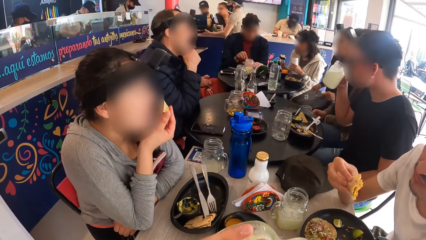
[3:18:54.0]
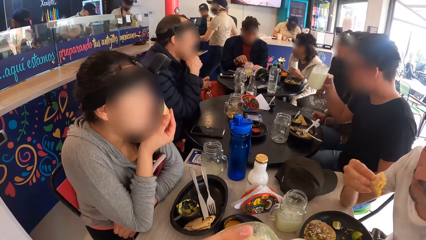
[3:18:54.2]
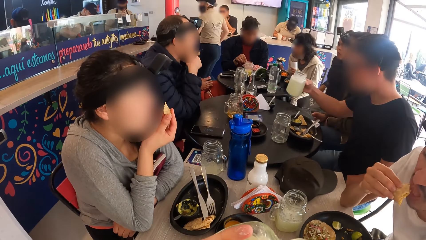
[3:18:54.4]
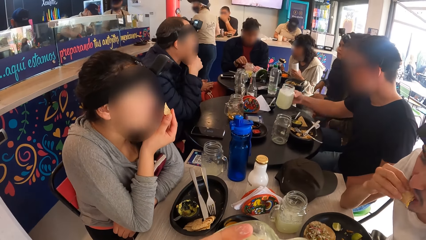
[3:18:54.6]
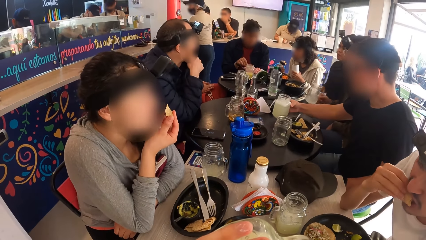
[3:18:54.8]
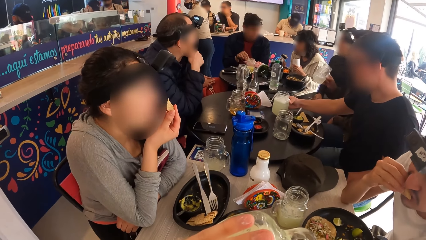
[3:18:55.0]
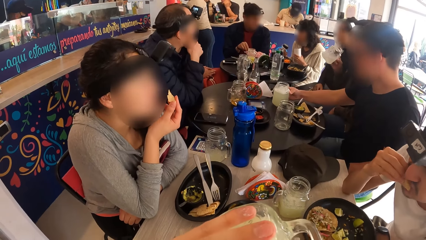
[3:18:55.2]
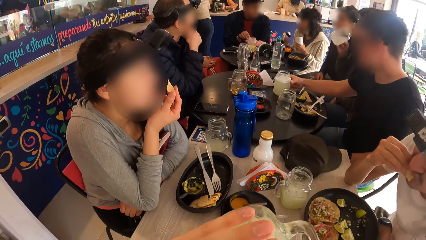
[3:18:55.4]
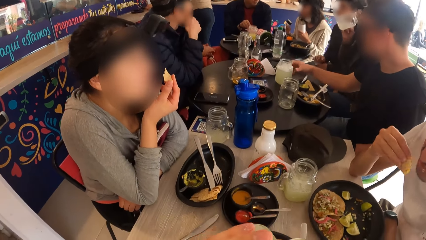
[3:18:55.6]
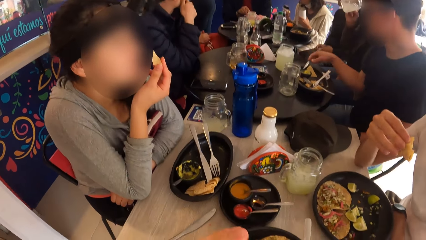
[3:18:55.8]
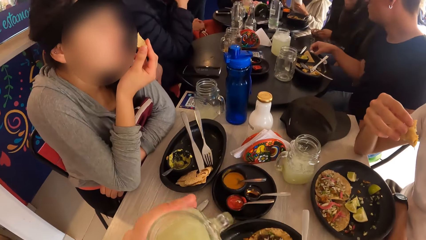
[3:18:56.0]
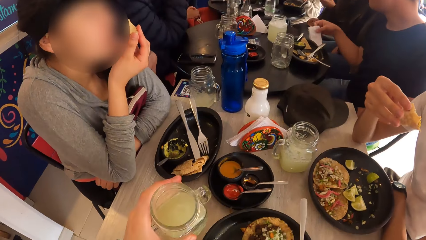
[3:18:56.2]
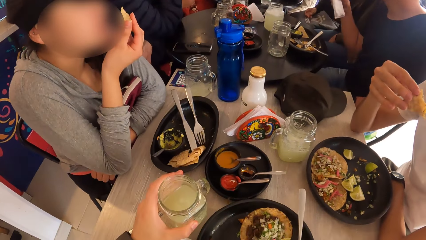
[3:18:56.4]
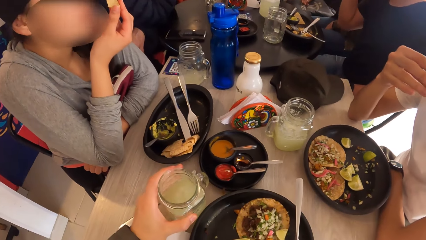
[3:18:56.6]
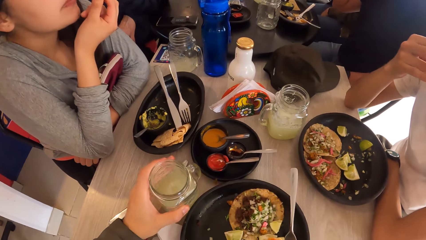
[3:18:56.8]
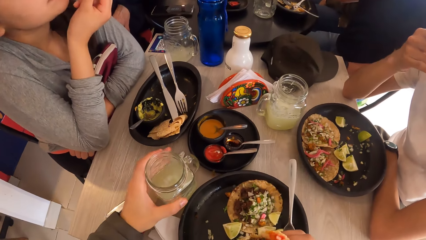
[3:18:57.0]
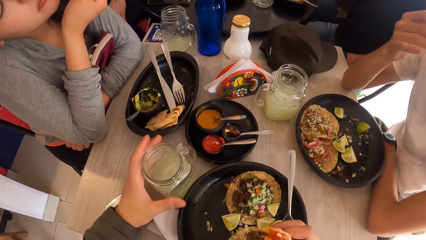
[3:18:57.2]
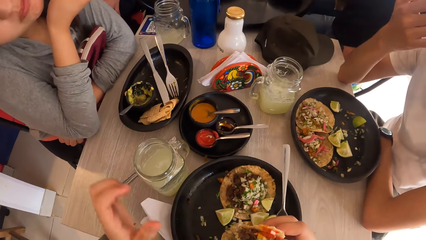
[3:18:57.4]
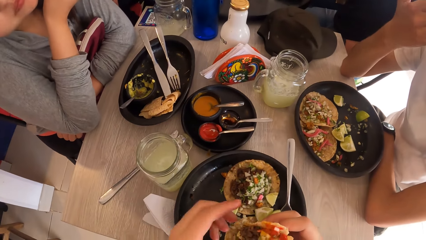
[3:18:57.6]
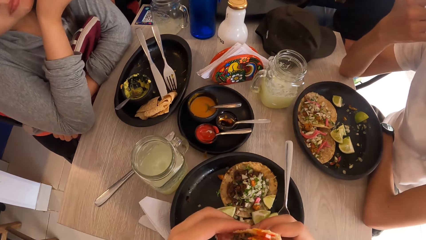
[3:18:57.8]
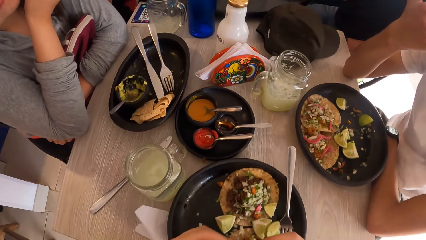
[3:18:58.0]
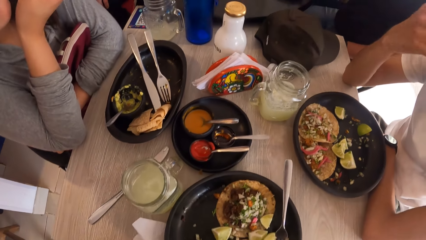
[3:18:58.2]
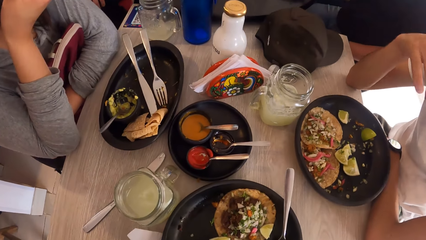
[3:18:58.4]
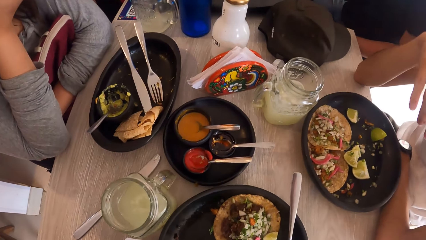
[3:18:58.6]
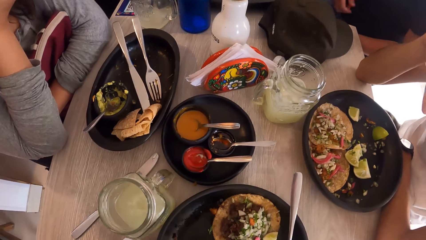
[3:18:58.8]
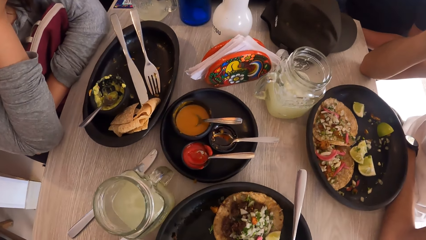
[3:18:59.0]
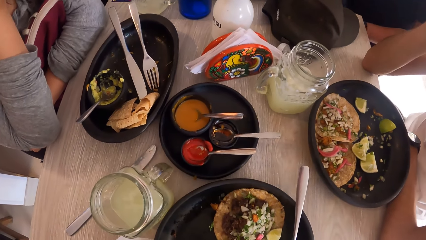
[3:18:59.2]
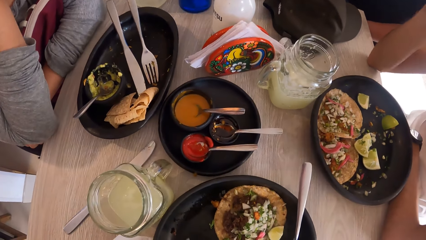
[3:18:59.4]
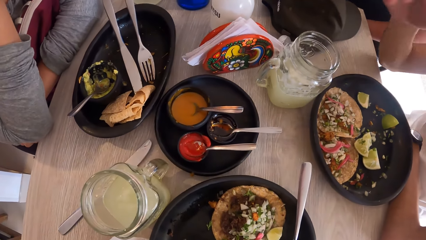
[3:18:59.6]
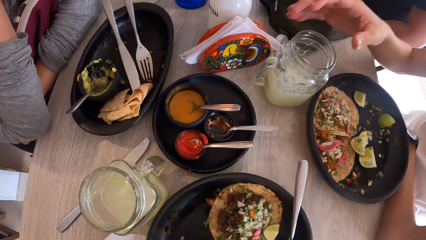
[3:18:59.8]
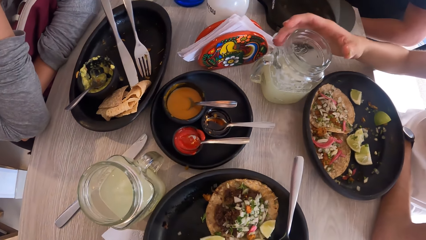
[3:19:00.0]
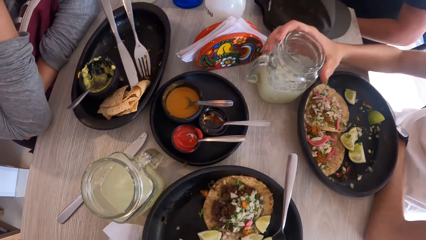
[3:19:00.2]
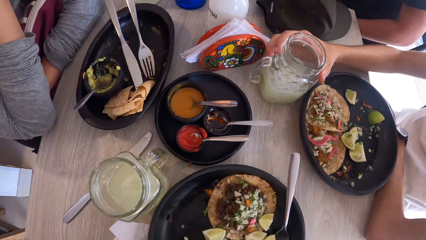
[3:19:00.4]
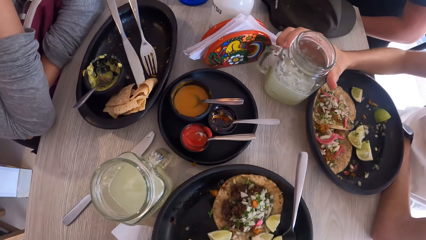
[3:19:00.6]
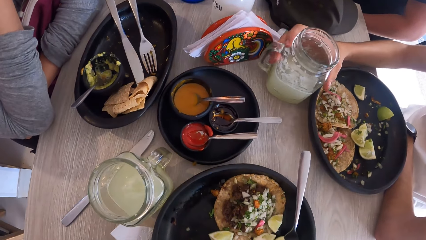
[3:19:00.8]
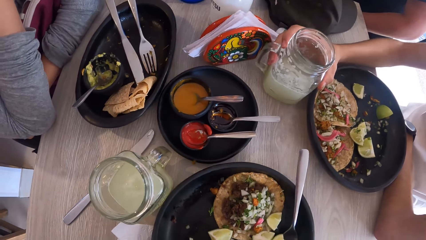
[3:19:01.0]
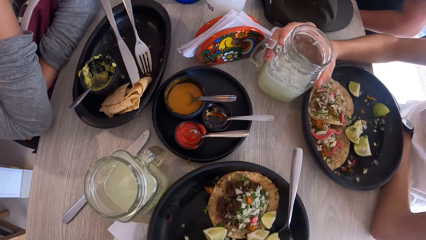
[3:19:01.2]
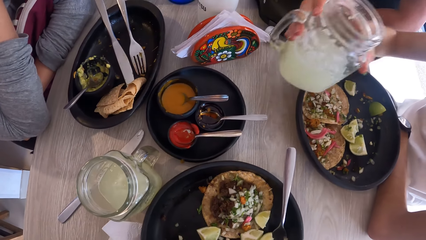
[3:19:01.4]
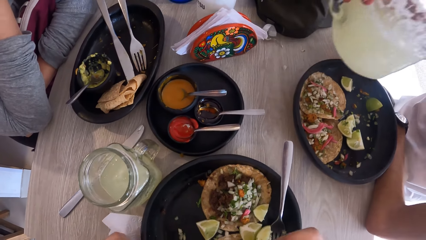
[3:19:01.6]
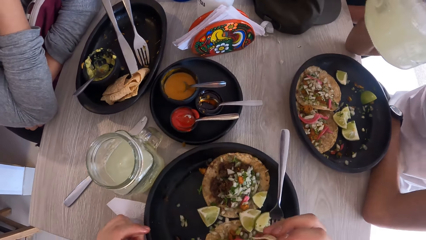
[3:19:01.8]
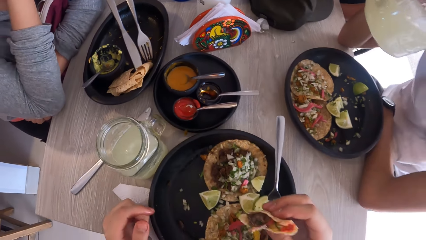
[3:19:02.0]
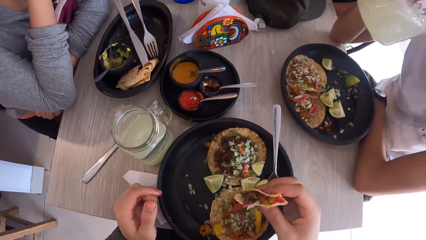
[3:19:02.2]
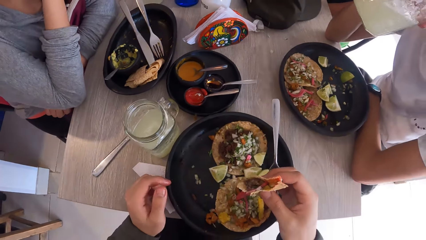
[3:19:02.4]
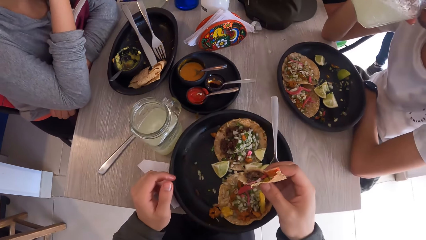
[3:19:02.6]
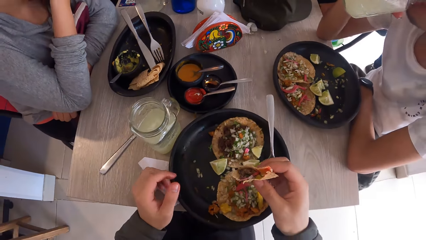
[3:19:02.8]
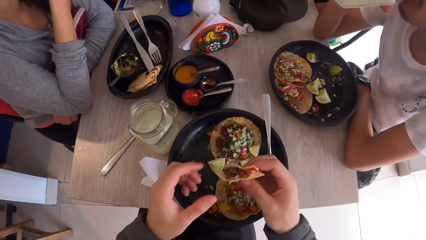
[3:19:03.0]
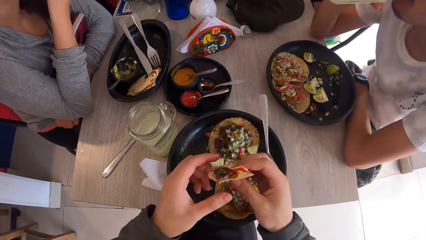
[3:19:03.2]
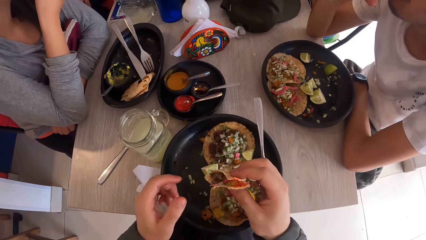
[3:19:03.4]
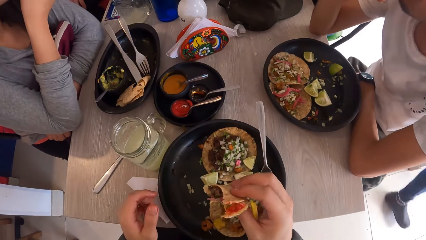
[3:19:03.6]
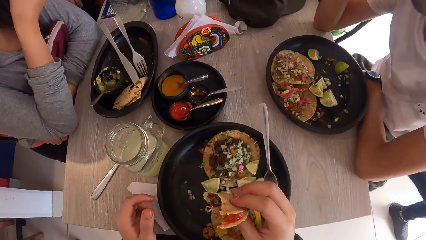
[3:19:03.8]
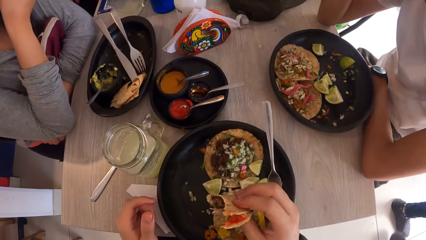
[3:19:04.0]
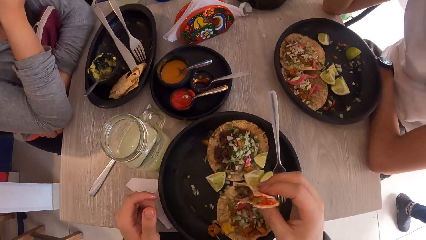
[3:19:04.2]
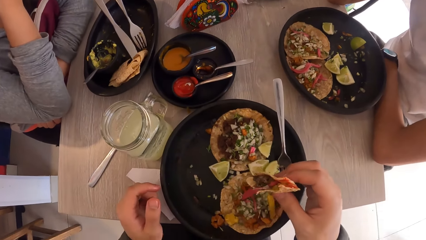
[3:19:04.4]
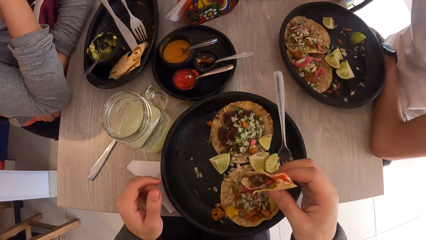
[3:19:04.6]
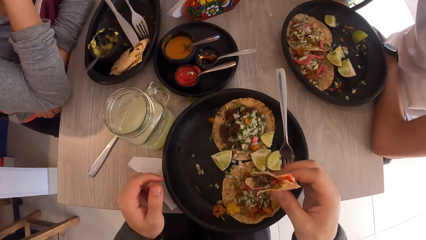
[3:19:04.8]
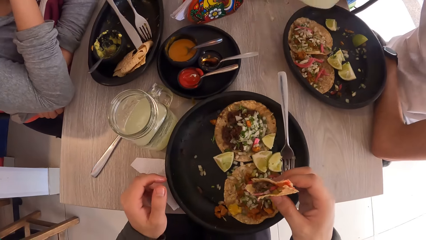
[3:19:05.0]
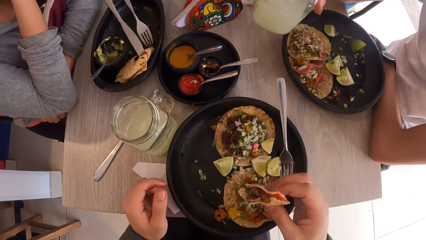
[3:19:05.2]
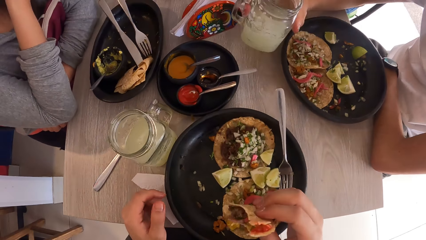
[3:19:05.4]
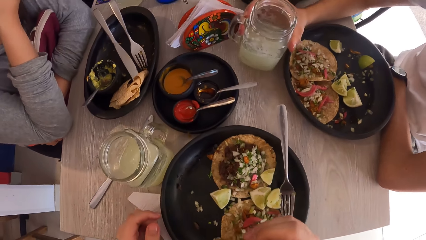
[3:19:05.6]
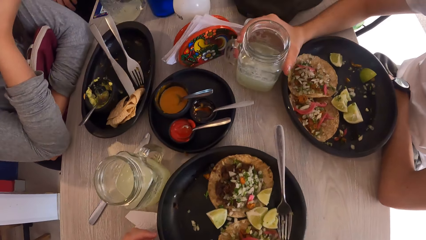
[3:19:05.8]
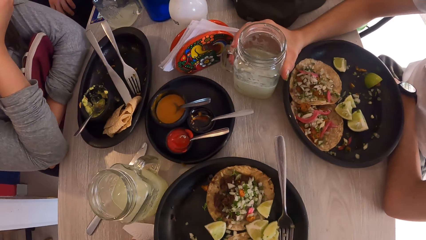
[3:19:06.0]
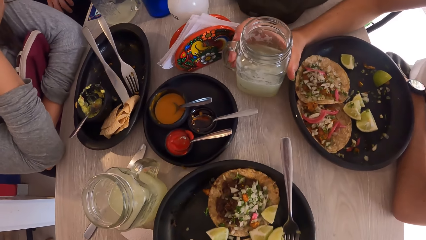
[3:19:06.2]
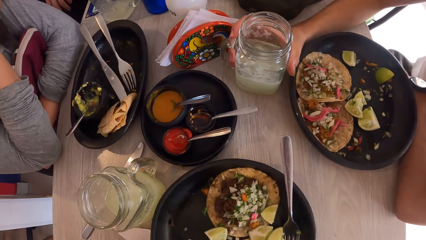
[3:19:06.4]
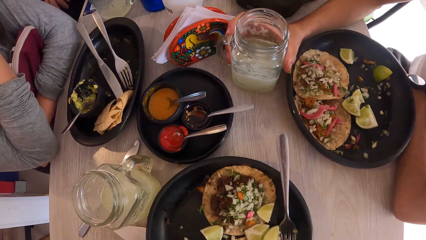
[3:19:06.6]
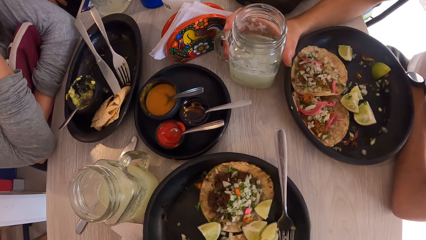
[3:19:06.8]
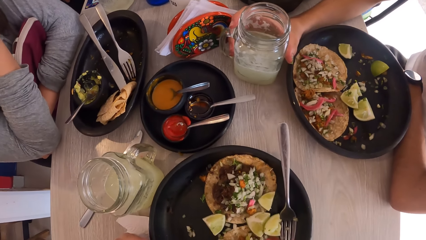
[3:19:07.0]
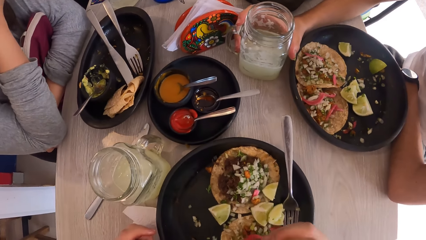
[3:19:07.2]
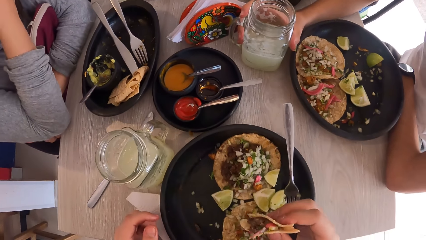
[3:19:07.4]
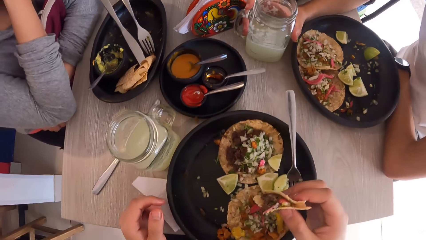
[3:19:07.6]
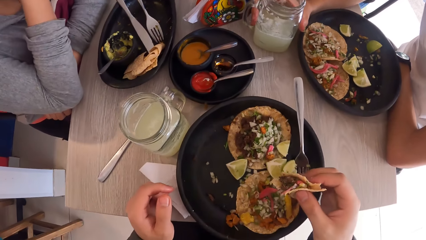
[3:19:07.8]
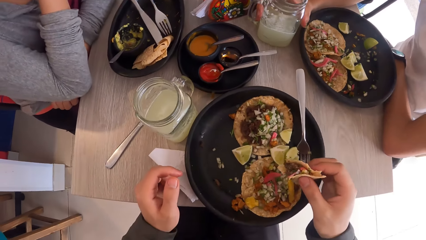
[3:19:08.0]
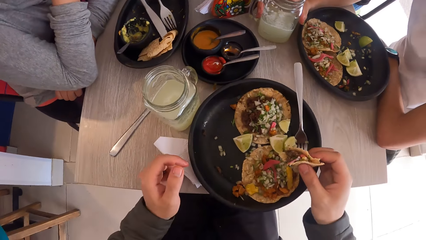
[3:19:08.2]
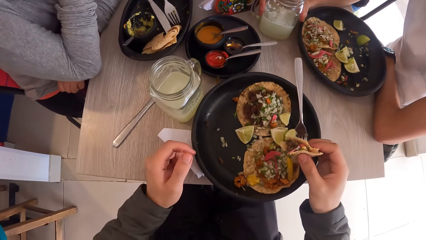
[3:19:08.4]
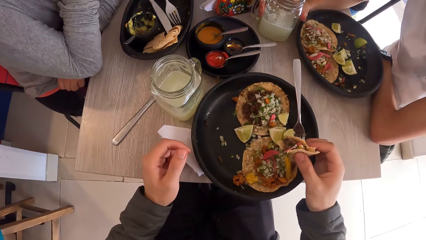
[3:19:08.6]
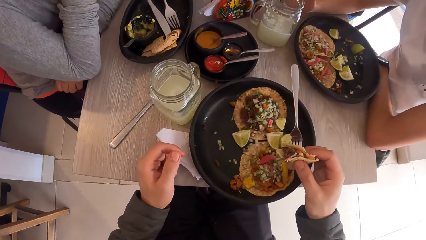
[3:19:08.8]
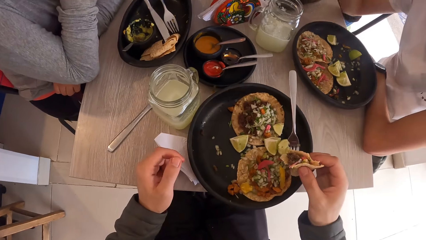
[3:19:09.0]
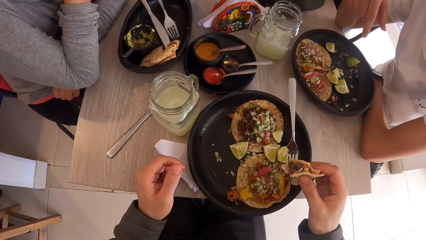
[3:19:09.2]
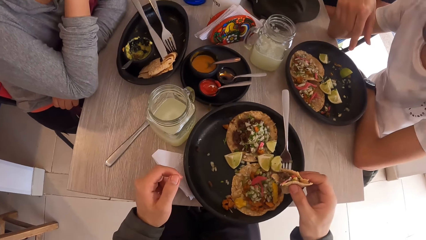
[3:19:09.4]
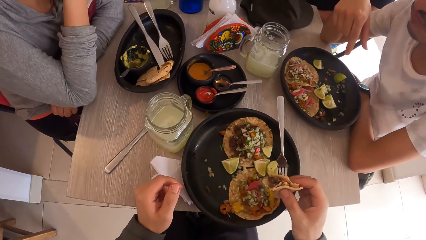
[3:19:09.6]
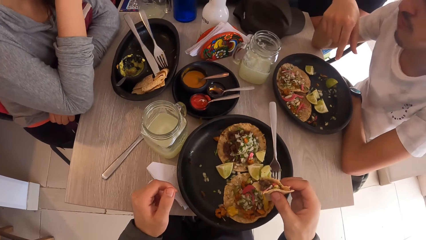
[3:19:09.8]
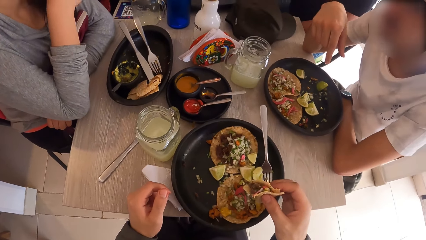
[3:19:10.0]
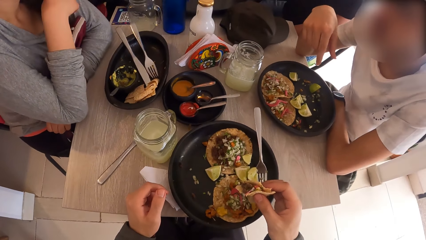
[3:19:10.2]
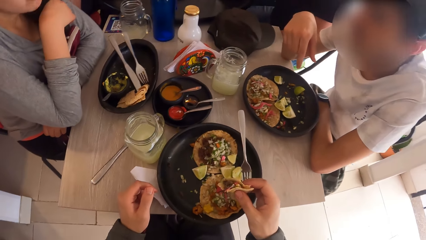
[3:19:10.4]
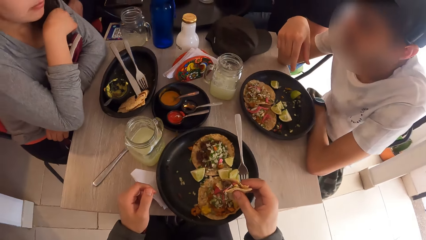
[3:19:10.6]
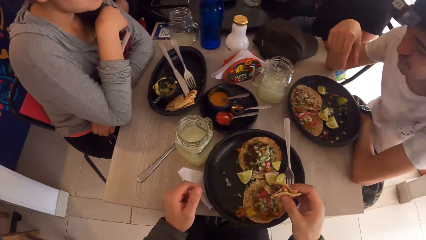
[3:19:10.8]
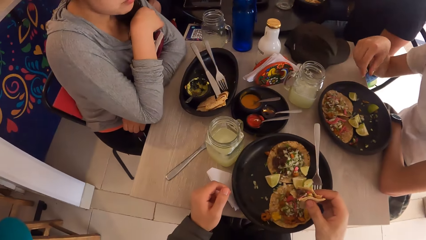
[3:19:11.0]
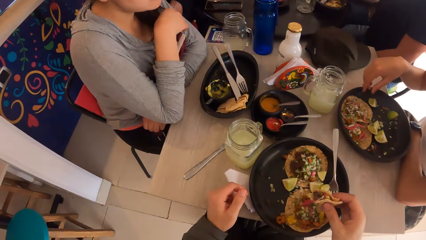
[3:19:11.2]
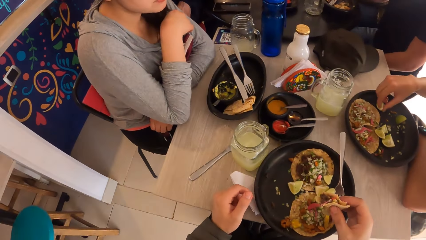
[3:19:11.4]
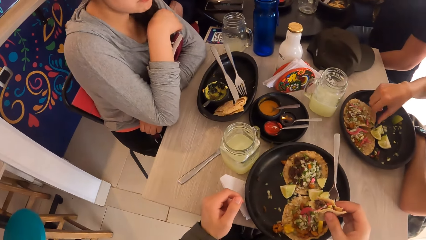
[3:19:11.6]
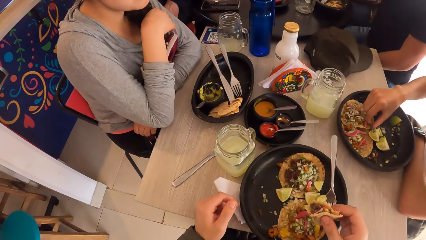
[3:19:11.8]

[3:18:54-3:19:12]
A woman leans on the table. A man drops a glass of juice in his right hand on the table. Another man eats a meal. The first man picks a tissue from the table with his right hand. The camera wearer drops the glass of juice in his left hand on the table. He holds a meal with both hands. He stares at the table. The other man picks the glass of juice from the table with his right hand. He drinks from the glass of juice in his left hand. He drops the glass of juice on the table with his right hand. The camera wearer looks around the table.
